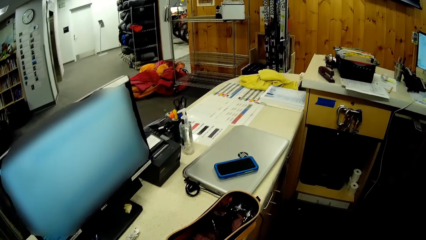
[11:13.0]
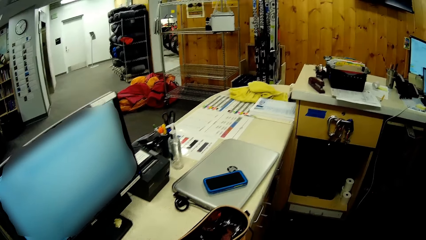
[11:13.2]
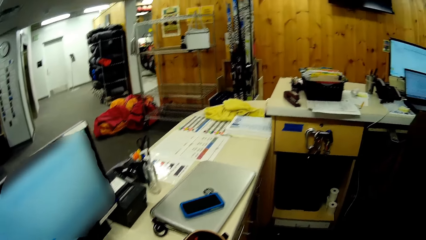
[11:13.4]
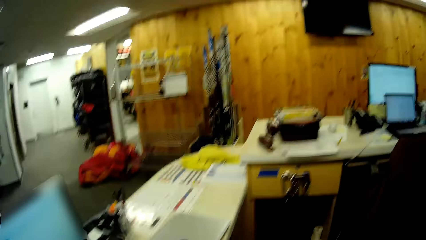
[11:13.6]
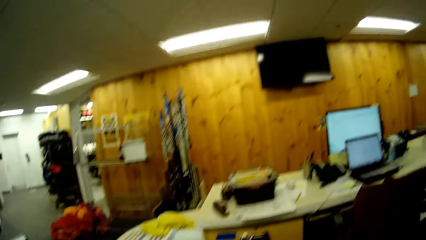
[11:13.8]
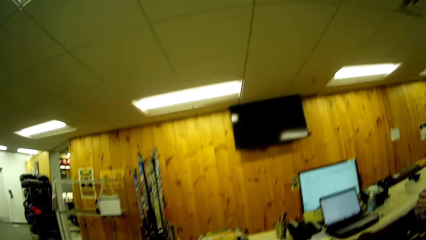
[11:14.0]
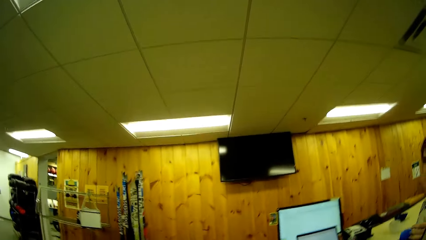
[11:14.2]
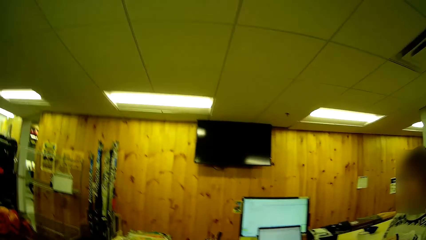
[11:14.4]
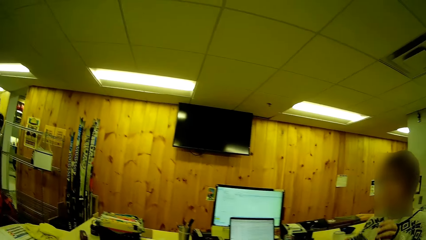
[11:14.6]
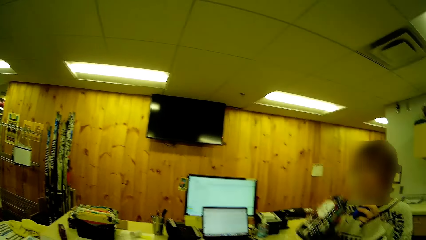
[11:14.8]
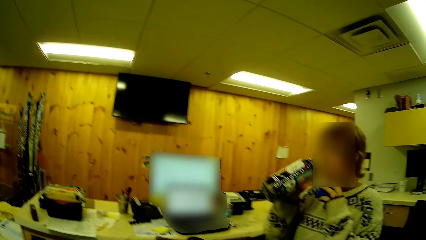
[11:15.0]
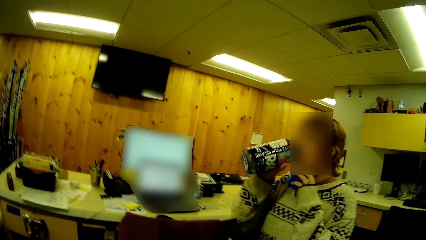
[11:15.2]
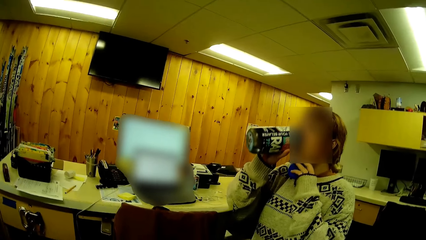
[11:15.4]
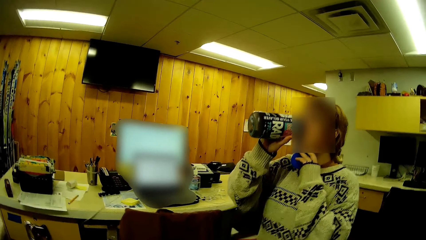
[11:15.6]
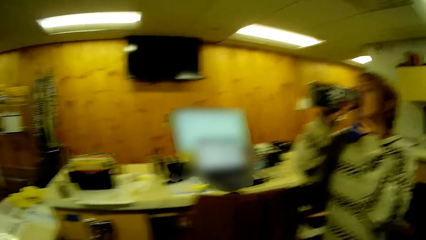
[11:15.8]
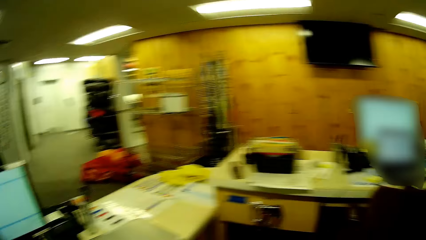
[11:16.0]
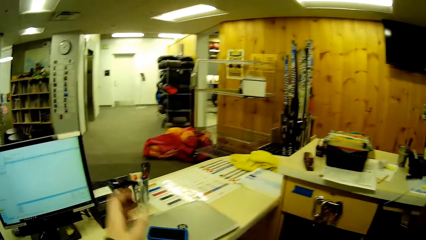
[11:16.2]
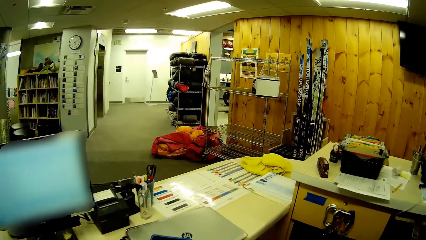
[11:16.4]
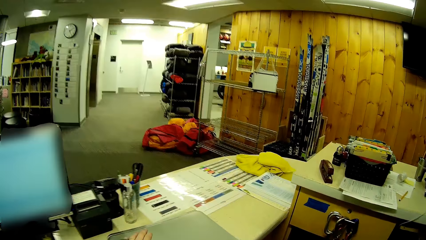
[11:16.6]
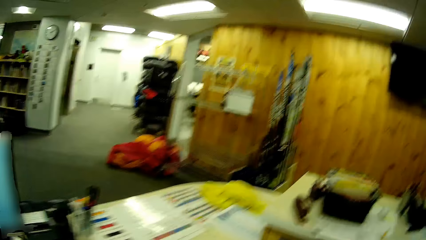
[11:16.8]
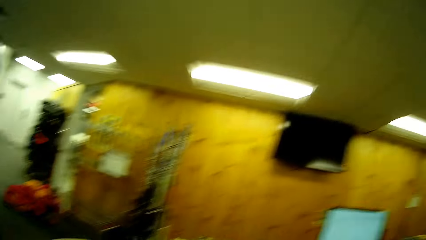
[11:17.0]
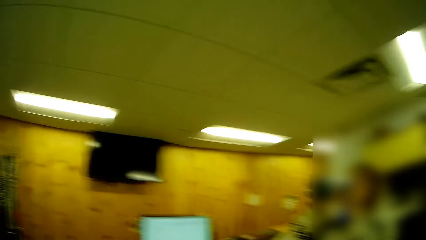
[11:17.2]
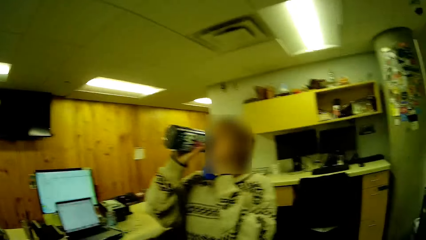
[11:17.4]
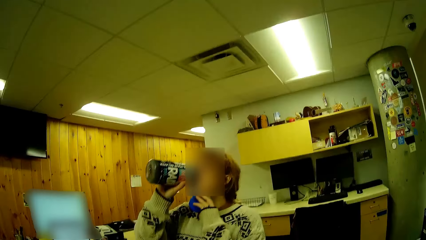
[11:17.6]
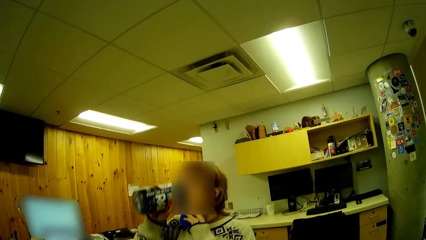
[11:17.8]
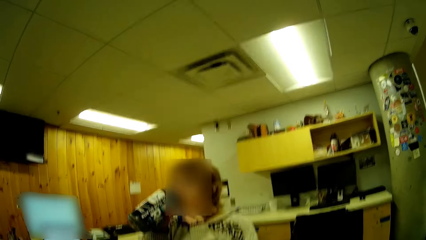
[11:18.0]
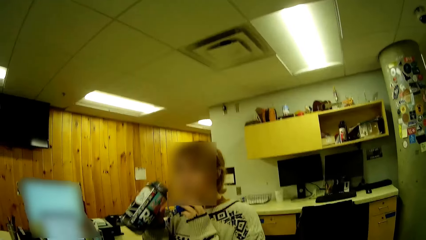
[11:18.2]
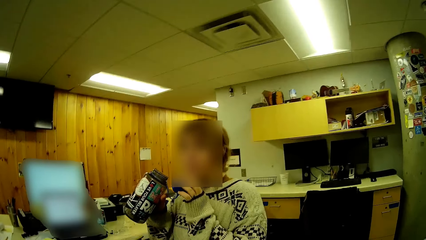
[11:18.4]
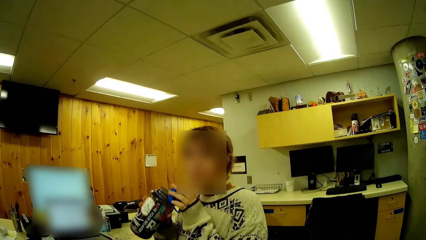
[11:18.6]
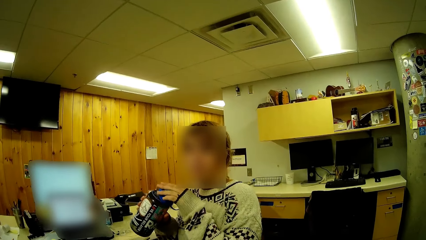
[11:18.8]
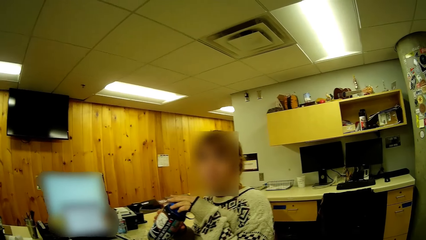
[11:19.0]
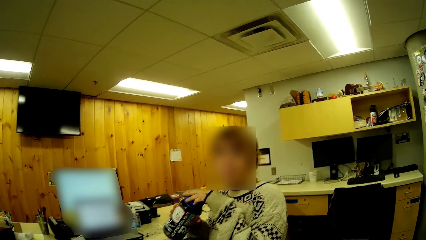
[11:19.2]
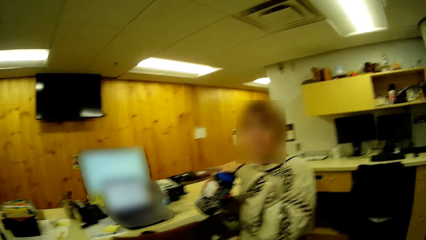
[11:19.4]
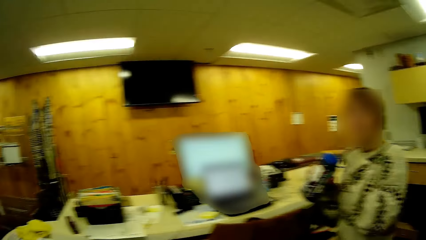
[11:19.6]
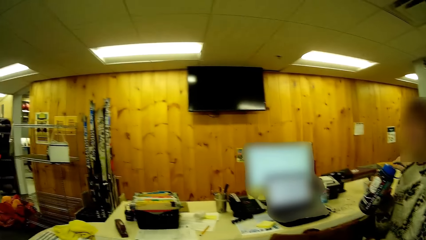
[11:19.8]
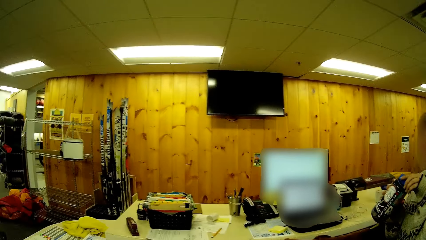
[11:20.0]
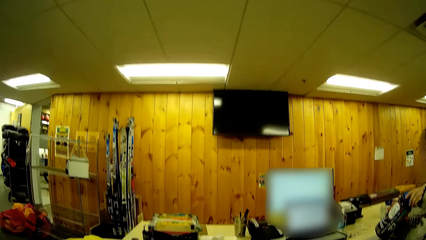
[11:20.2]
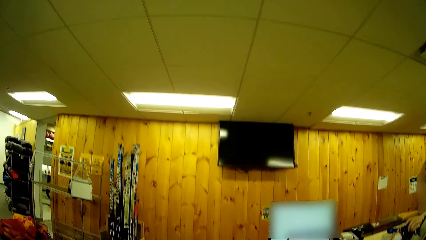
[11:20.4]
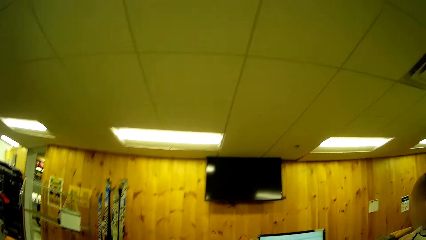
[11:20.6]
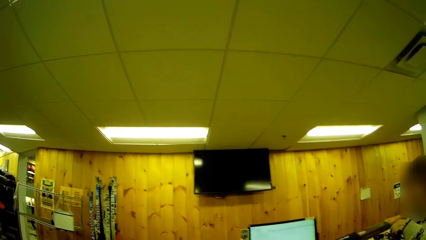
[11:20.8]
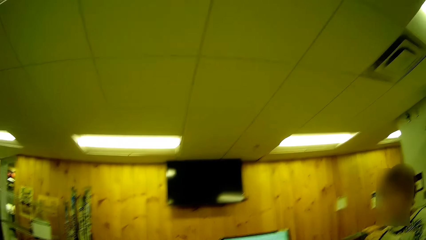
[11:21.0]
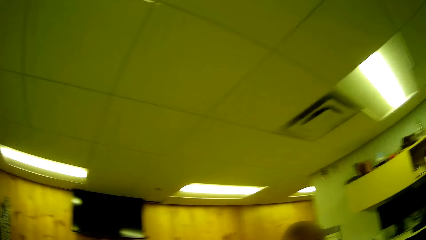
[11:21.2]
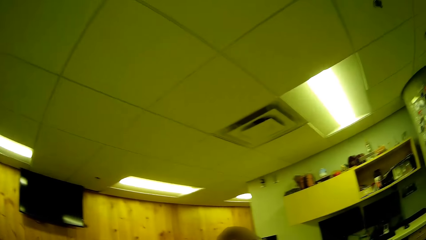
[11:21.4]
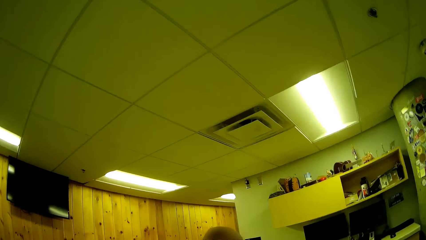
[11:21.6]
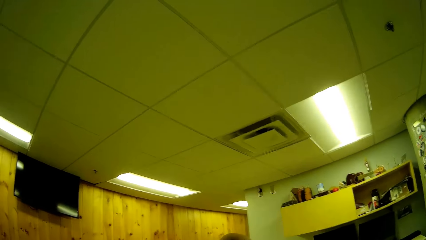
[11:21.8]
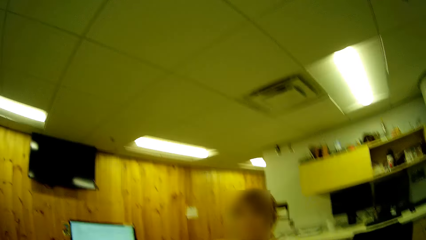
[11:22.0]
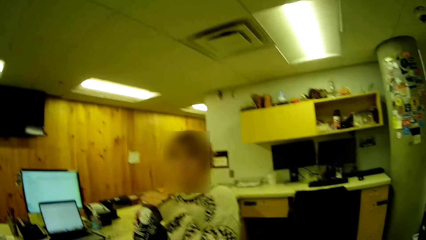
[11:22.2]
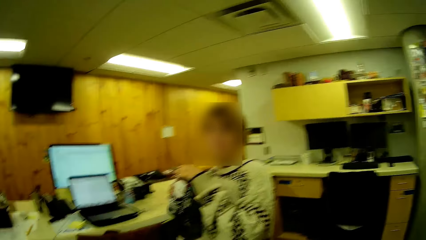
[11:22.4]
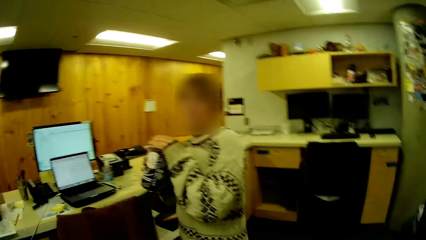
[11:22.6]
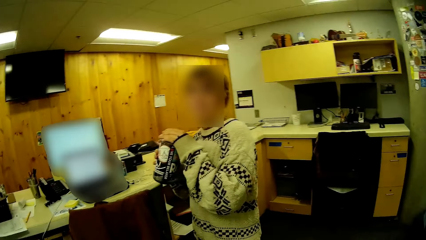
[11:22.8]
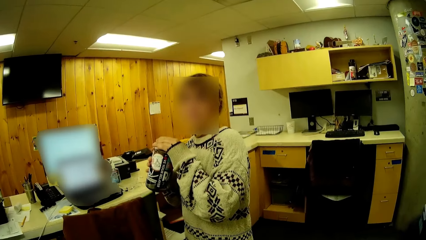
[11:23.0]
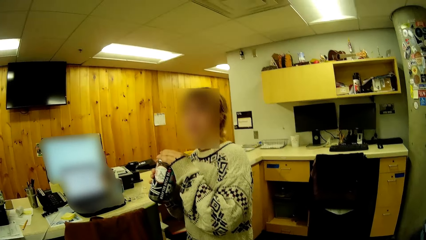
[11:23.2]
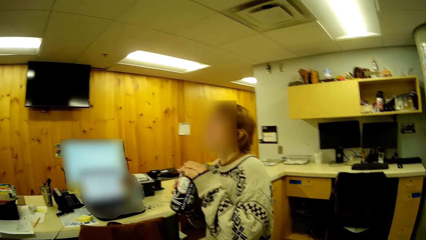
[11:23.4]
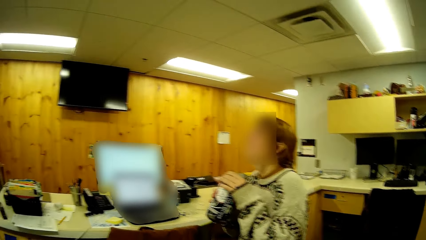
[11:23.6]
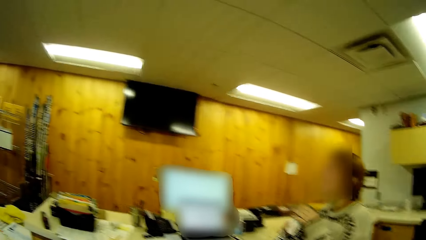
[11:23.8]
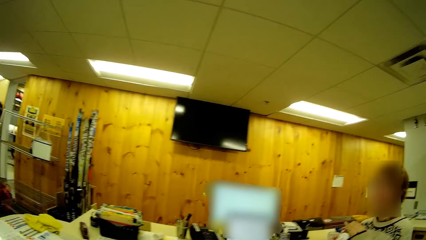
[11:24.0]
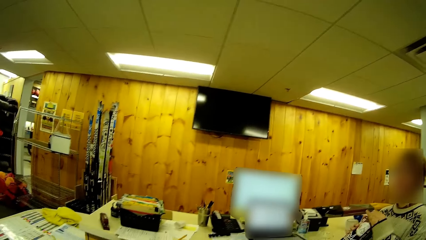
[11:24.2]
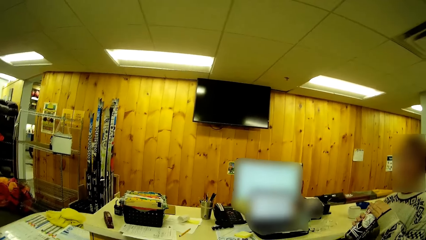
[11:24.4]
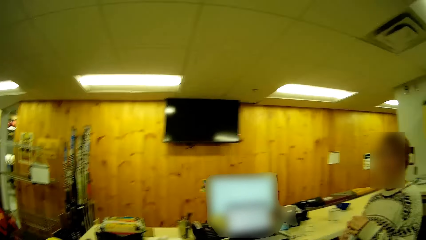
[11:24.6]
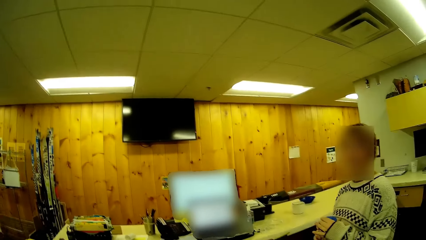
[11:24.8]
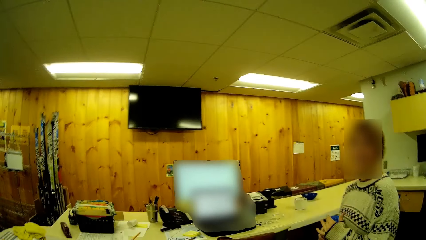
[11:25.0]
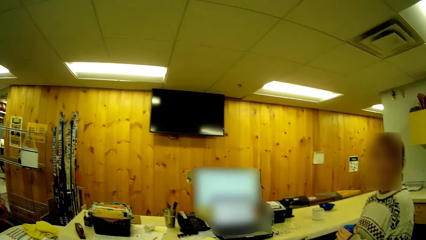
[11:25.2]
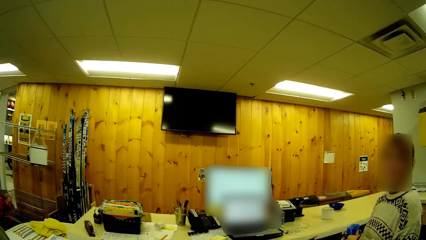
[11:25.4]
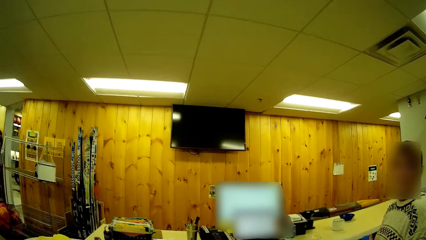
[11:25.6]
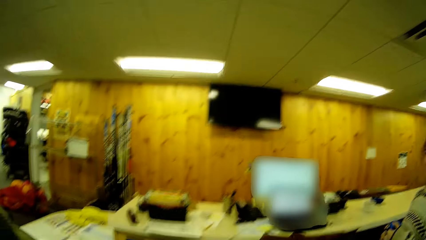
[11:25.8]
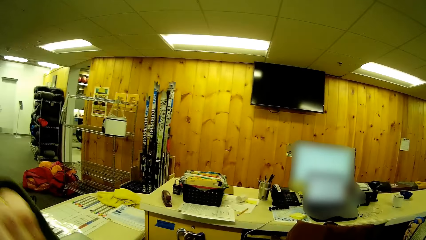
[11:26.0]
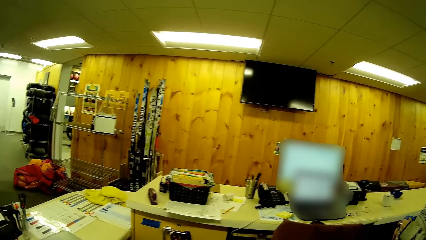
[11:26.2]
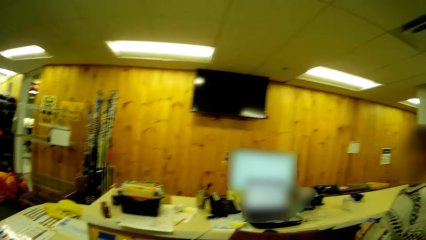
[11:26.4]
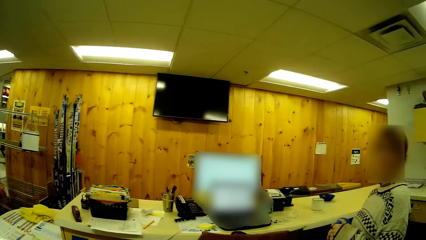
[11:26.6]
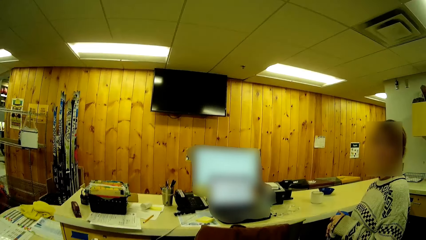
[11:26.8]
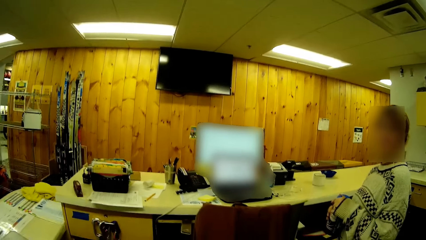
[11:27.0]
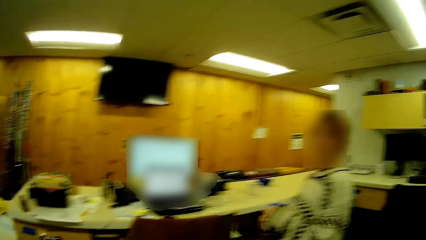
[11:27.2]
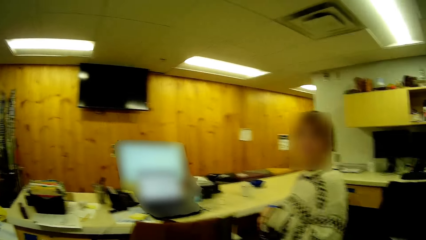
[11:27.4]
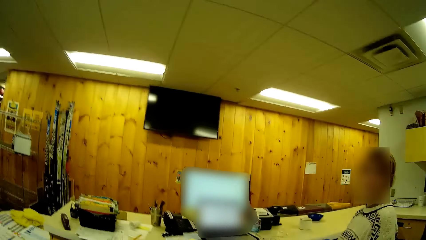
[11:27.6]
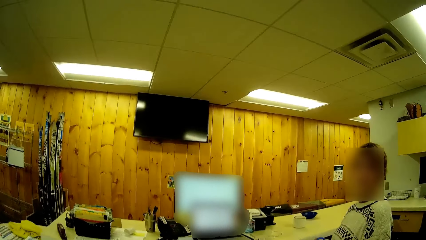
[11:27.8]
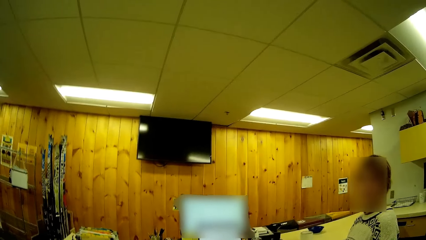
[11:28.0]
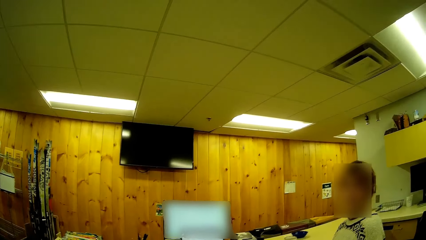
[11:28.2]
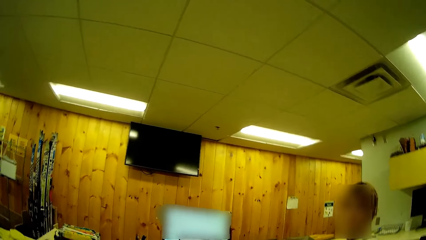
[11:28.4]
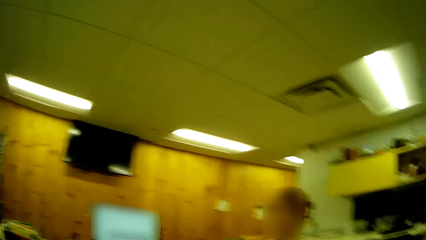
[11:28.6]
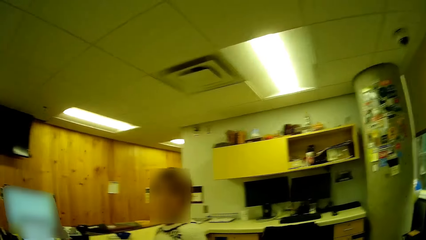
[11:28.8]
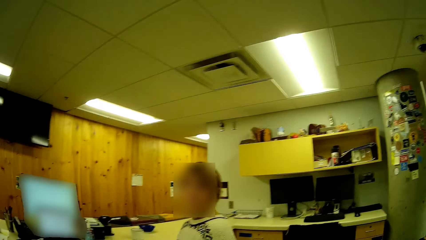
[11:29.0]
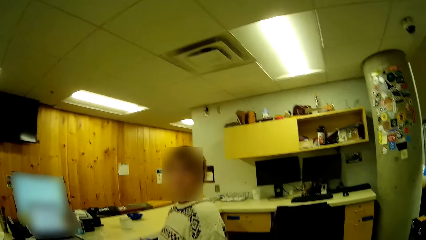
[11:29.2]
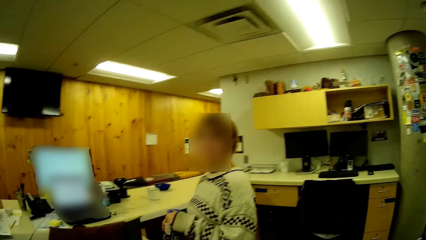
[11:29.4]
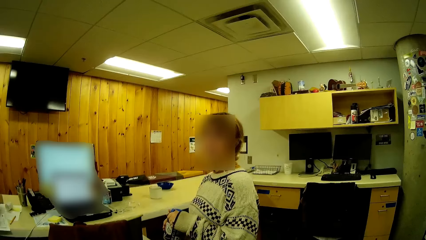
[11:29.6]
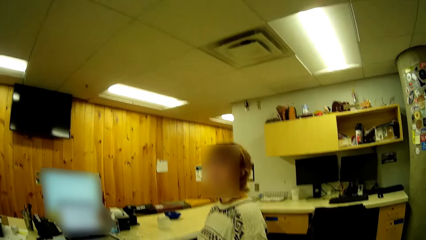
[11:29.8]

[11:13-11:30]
A person drinks juice in the room. The camera wearer dialogues with the person. They adjust the safety boot laces on the table. The person drinks the juice in the room. The person closes the juice bottle with the bottle lid. The person stares in the room.
